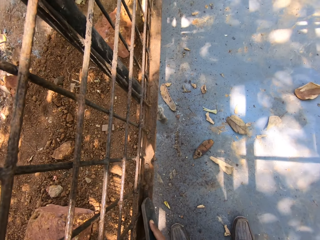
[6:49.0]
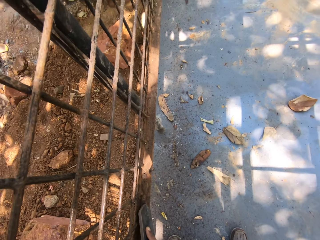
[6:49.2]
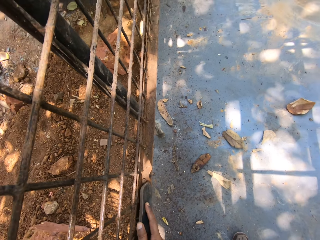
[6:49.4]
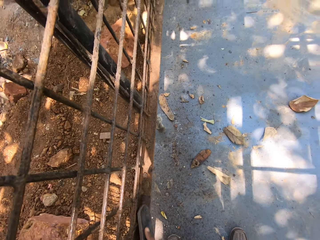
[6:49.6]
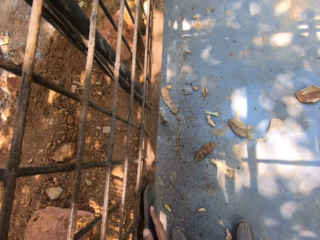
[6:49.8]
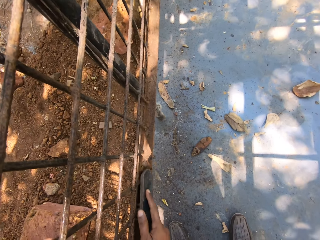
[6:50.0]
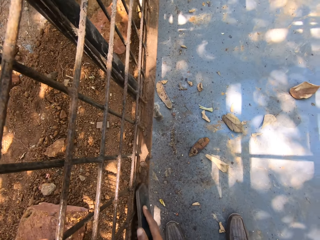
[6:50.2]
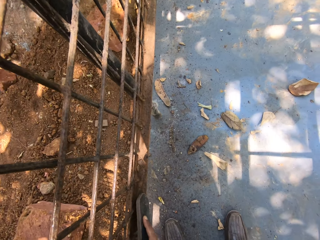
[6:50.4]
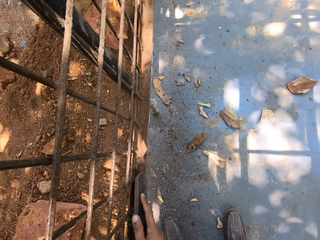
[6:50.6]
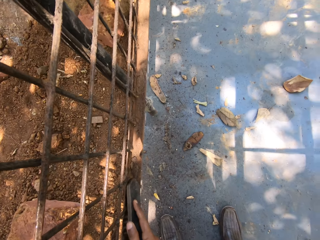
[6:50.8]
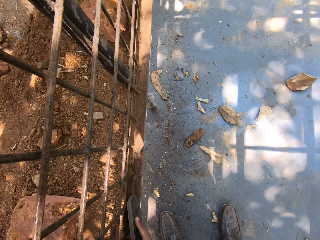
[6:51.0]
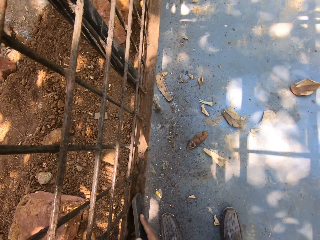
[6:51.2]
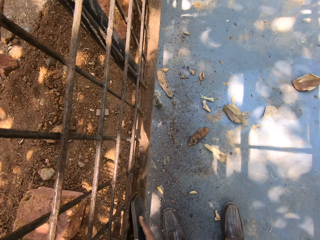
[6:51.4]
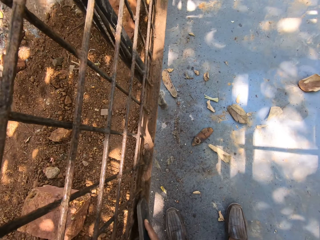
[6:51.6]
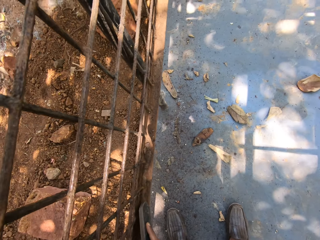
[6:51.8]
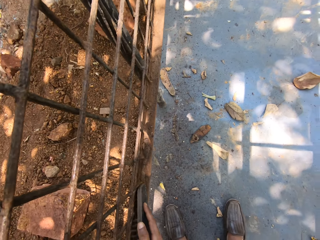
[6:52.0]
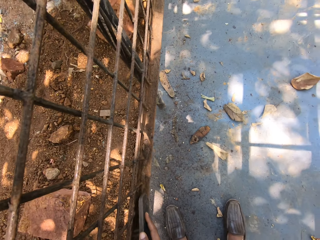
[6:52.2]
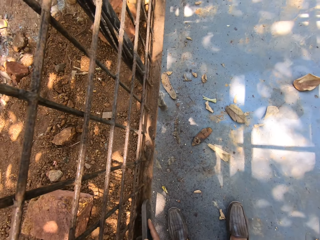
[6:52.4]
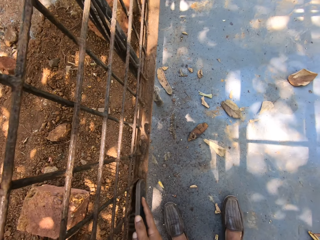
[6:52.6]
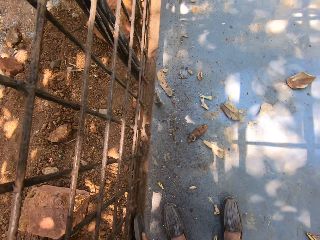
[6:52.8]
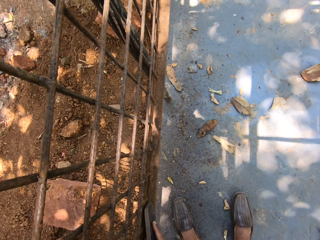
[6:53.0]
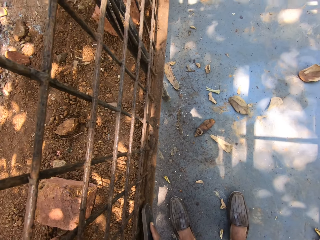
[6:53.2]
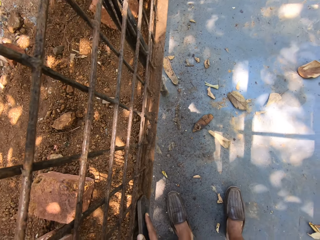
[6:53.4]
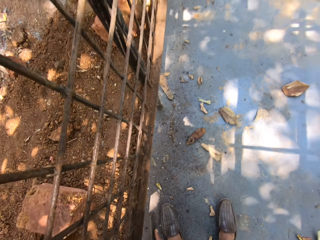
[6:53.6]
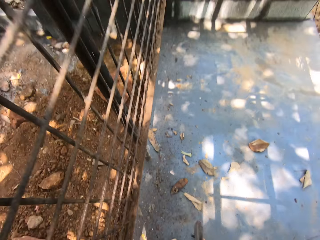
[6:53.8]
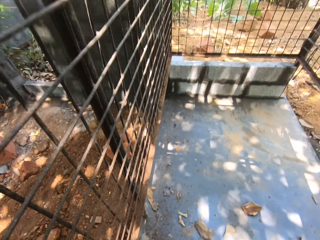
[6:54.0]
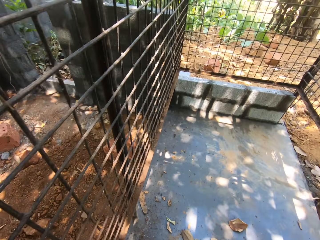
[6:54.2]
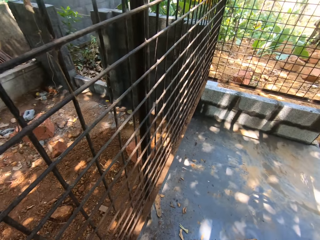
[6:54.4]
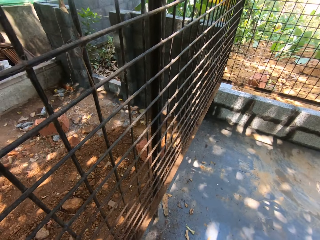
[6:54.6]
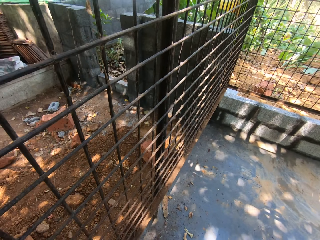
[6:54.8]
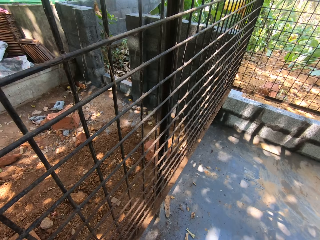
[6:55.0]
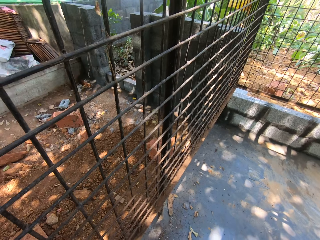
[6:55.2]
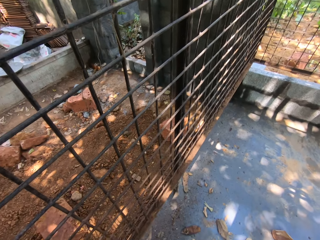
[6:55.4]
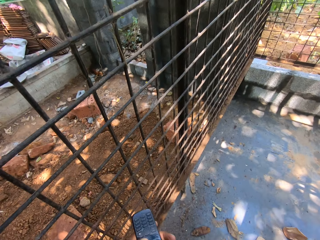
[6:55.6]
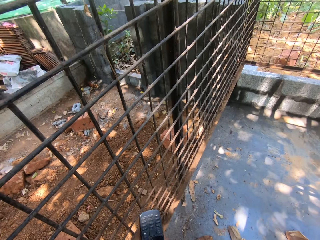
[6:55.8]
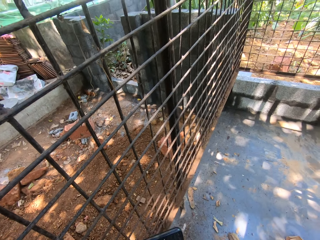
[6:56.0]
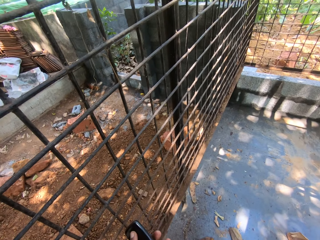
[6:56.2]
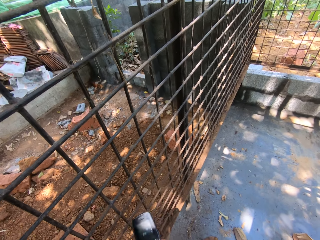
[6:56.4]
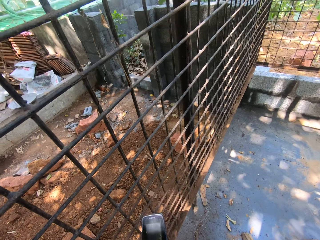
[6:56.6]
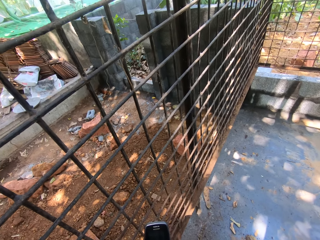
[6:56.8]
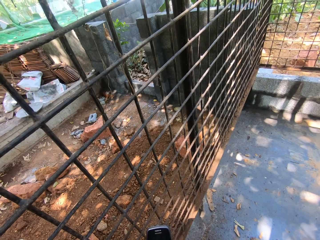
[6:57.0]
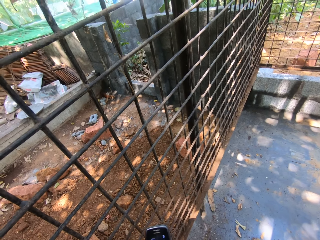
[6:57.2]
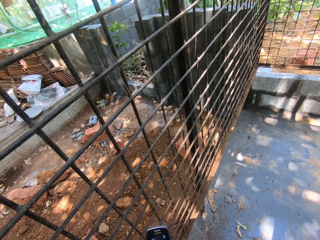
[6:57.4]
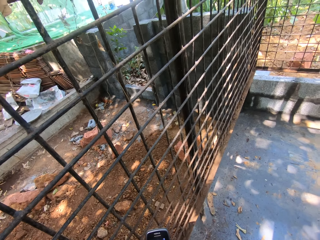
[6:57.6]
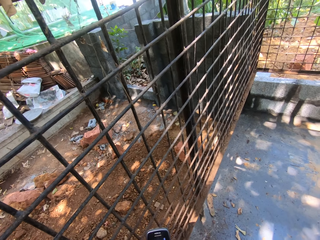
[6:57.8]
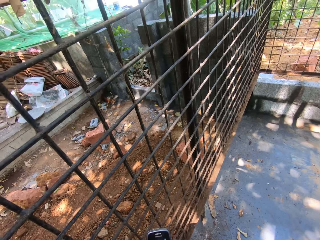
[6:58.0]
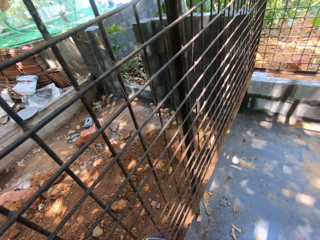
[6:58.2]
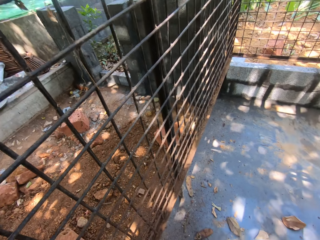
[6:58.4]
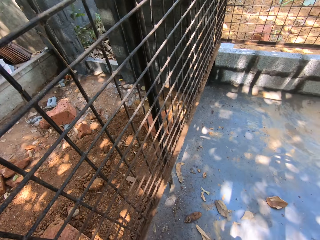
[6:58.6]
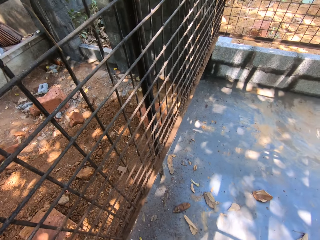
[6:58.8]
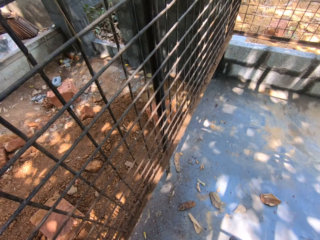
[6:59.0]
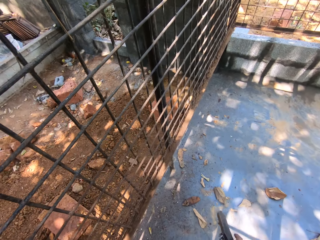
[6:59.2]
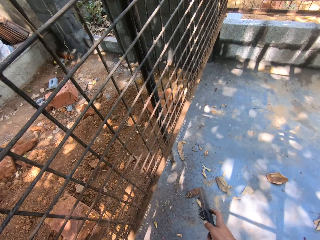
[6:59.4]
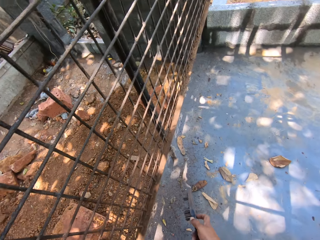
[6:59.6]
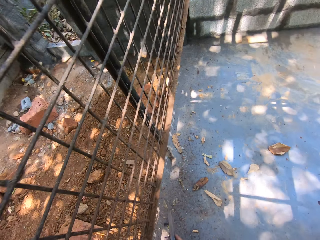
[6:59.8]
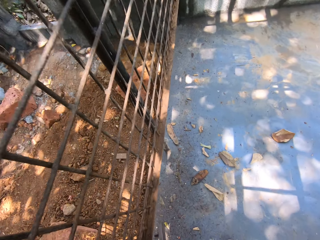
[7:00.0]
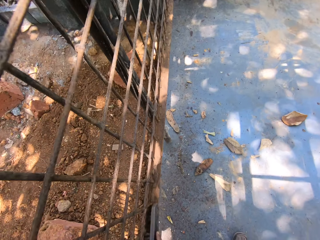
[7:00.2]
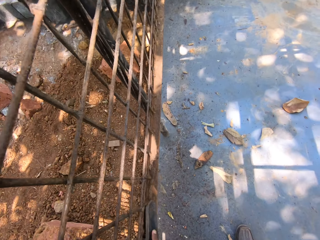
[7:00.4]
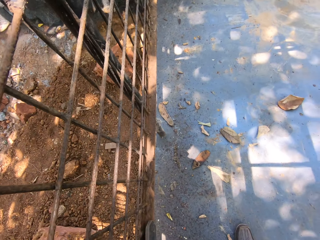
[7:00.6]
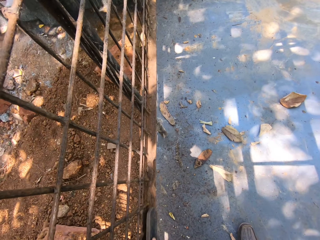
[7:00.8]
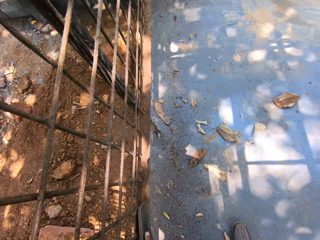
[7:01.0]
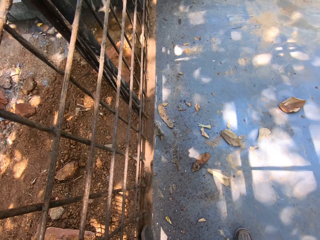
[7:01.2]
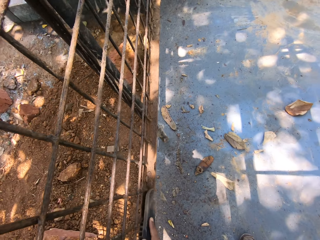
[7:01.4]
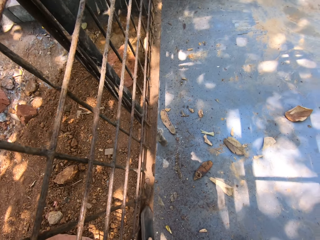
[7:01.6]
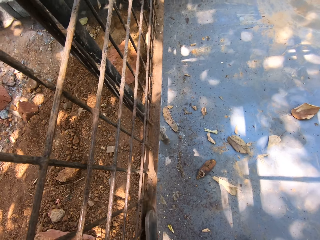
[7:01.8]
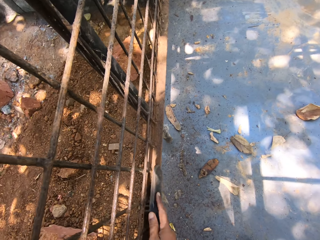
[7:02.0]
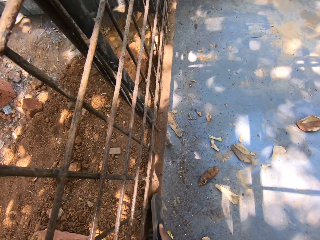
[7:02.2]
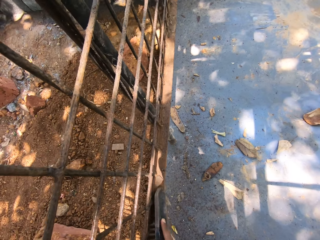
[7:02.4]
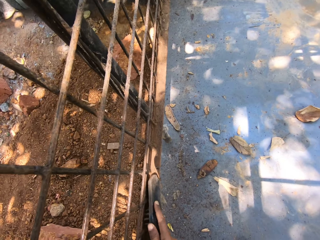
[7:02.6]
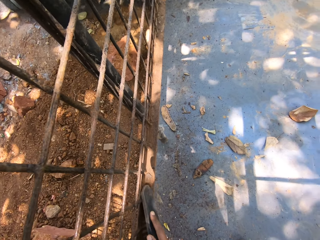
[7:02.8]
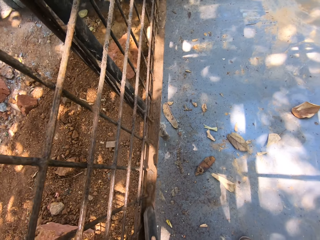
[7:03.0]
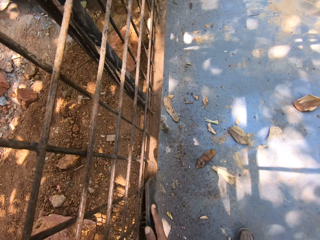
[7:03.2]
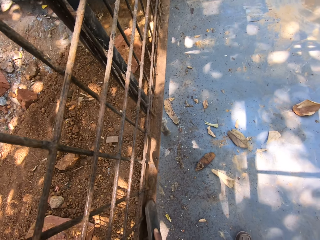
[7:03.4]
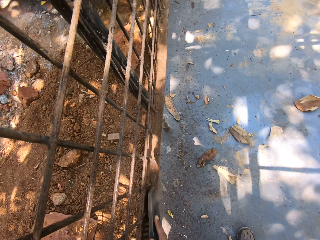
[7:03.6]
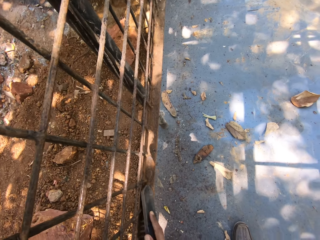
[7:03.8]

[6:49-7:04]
The camera wearer looks around the metal cage. He uses the phone. He holds his cell phone with his hands. He scrapes the dirt off the metal cage with a brush.

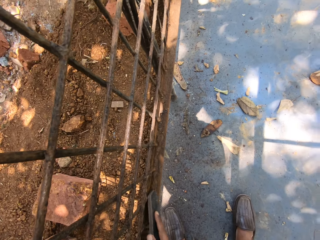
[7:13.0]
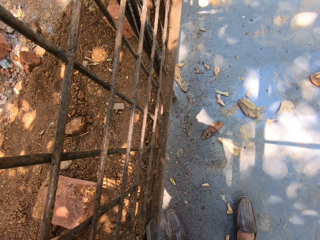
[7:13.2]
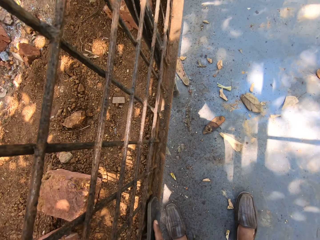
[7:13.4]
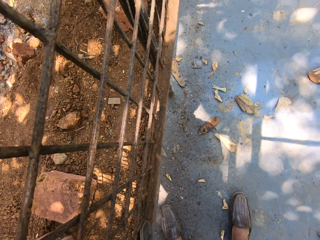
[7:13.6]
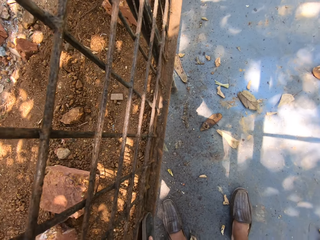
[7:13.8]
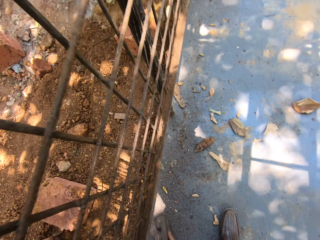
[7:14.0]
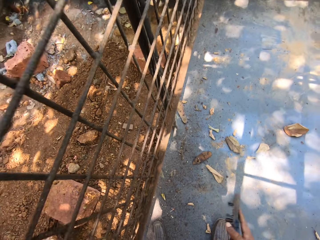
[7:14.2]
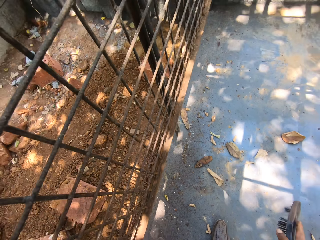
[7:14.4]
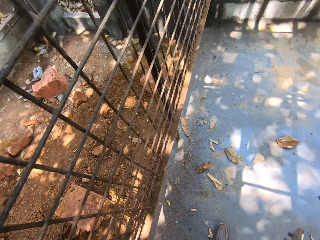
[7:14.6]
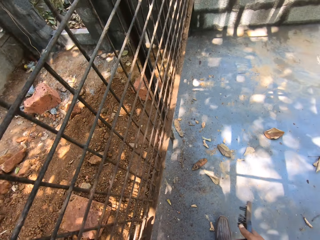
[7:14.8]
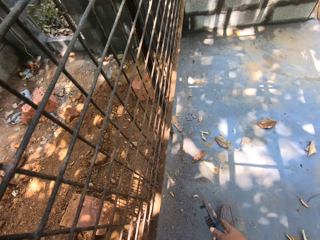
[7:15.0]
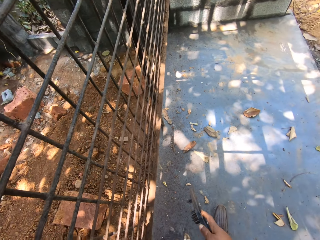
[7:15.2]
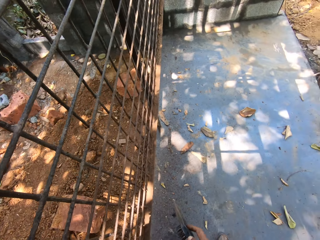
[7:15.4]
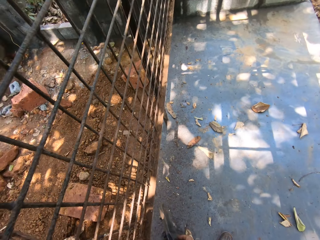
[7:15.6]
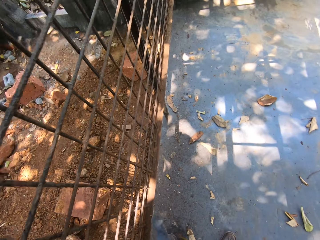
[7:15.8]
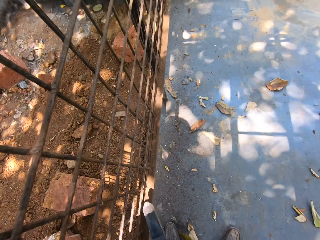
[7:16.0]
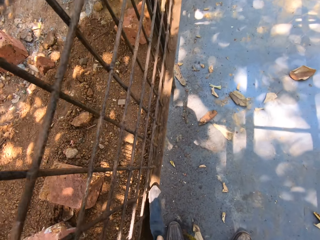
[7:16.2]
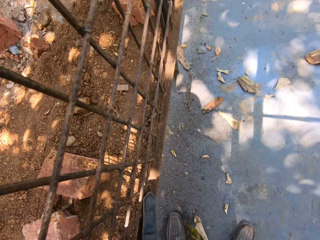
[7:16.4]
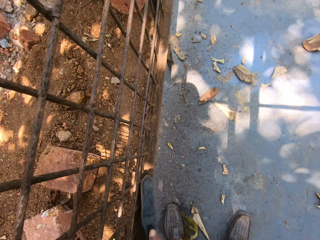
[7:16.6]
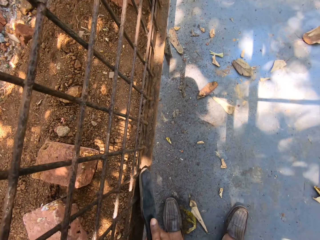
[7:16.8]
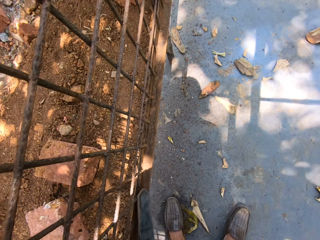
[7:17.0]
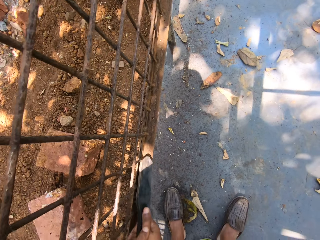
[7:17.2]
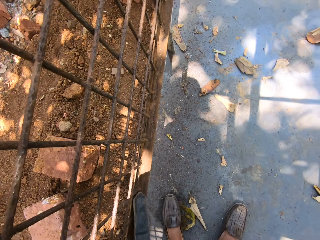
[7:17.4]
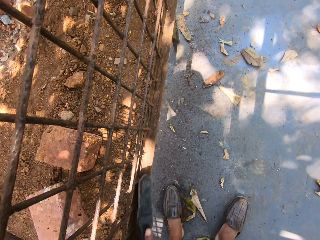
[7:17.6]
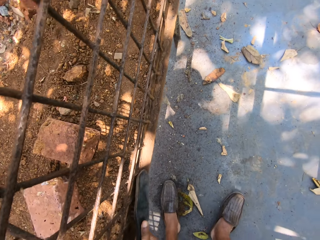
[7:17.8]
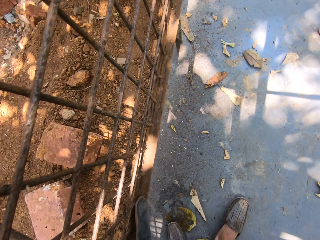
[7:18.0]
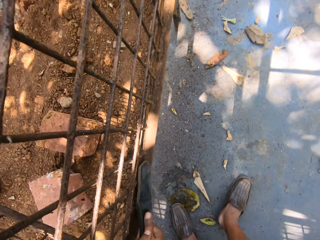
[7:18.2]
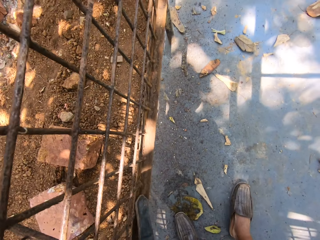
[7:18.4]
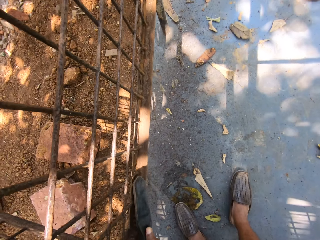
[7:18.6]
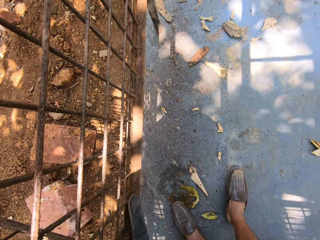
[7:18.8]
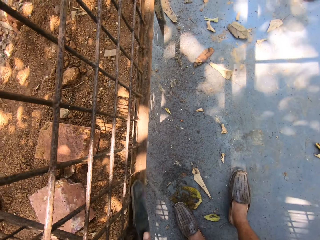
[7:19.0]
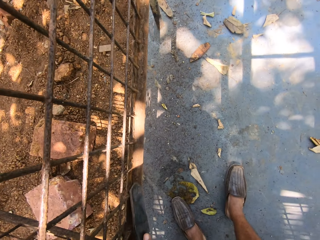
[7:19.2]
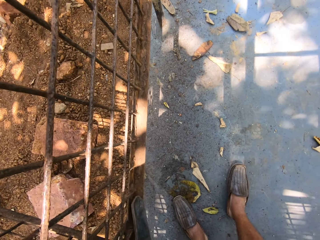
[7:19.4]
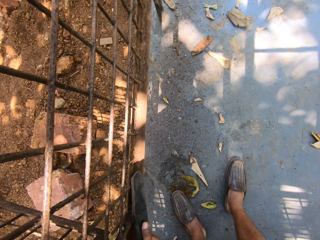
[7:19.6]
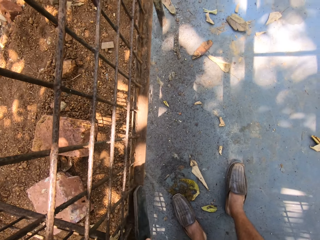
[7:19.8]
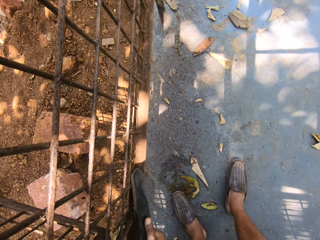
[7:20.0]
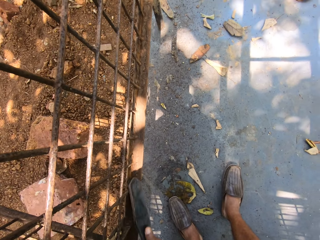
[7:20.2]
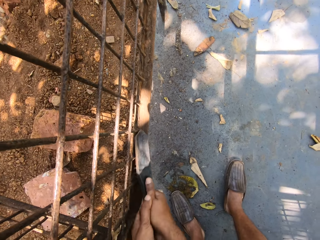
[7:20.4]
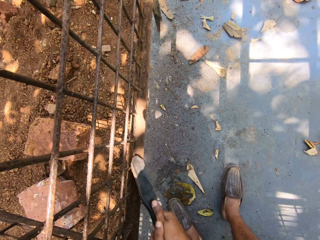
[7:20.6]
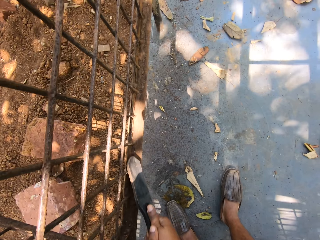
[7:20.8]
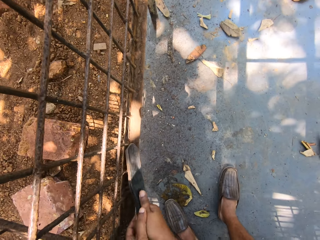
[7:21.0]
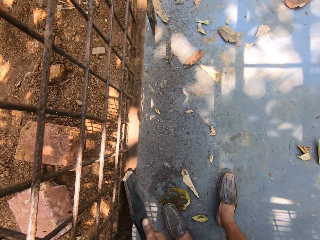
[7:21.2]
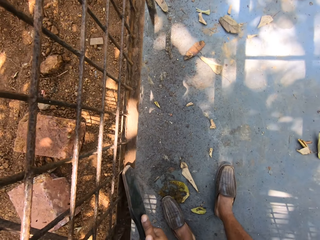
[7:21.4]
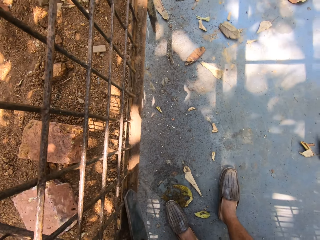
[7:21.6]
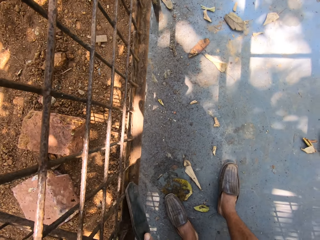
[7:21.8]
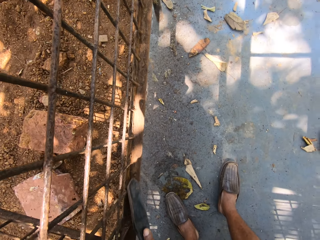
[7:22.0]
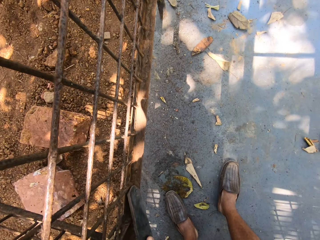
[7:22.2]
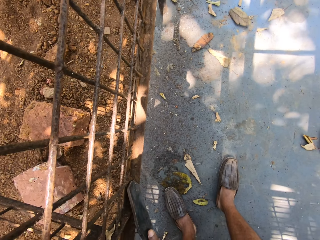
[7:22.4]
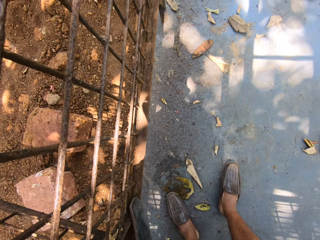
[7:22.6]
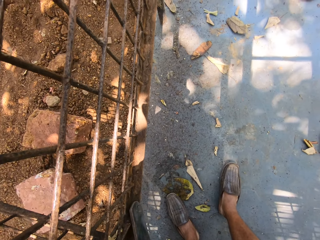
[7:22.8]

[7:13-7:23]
The camera wearer moves at the construction site. They look around. They scrape the dirt off the metal cage with a brush.
